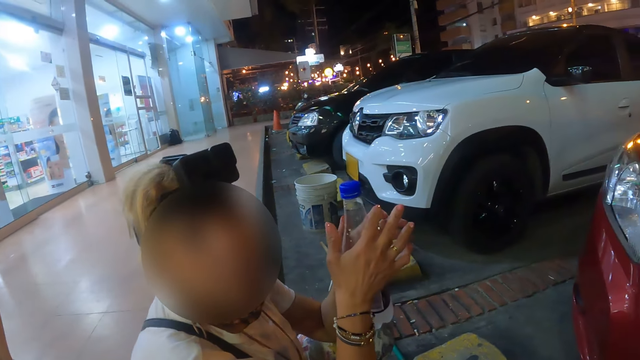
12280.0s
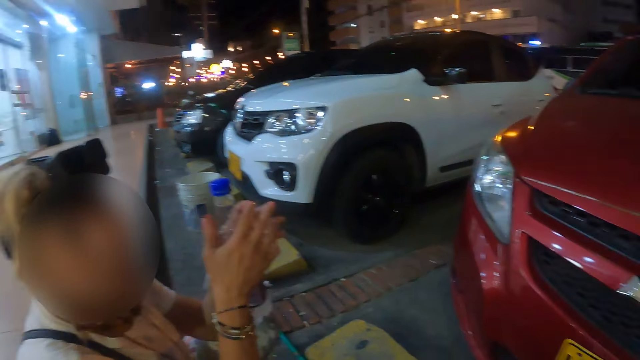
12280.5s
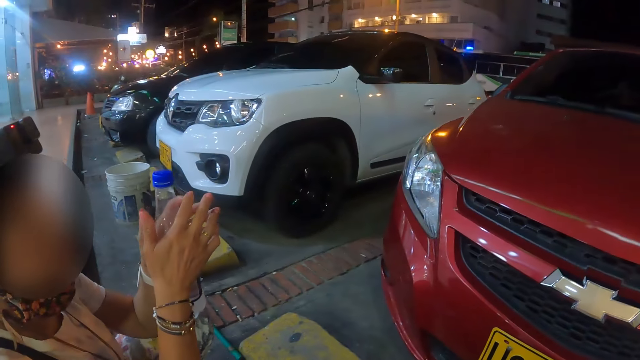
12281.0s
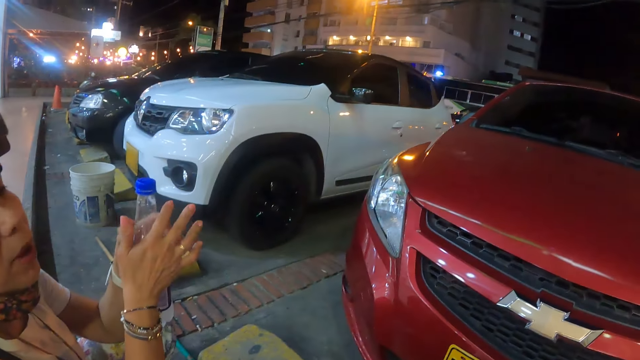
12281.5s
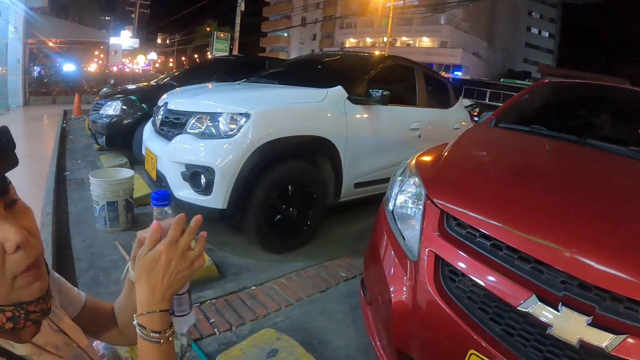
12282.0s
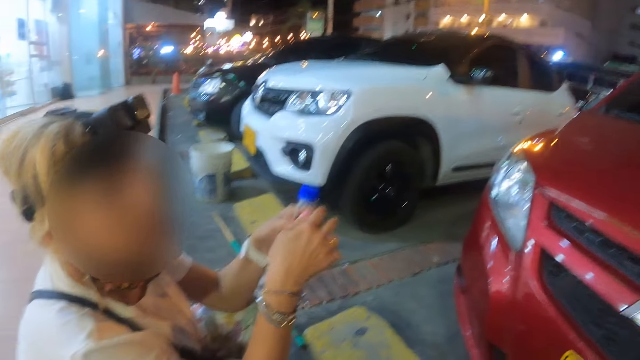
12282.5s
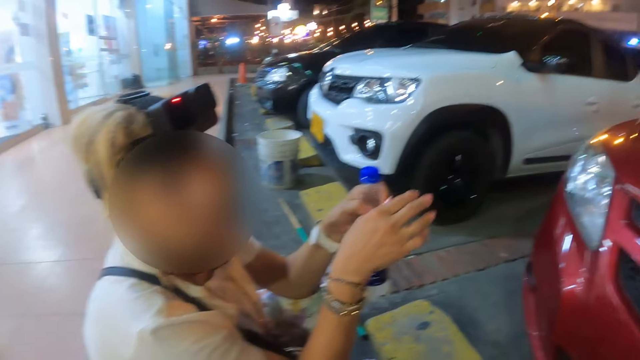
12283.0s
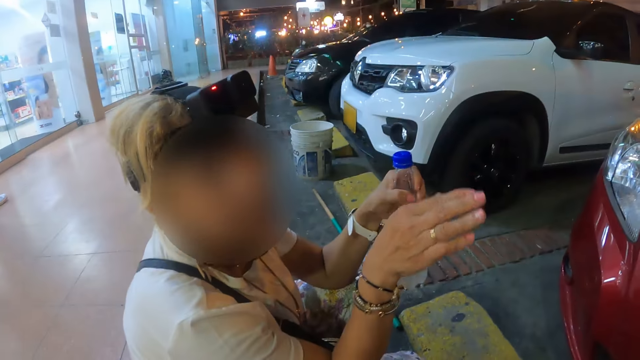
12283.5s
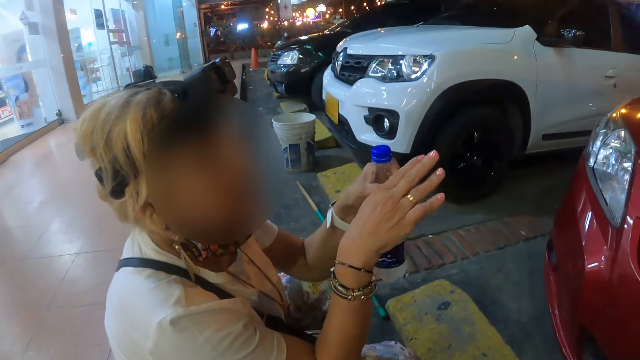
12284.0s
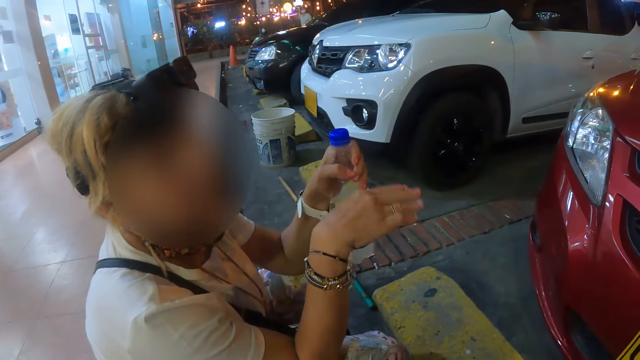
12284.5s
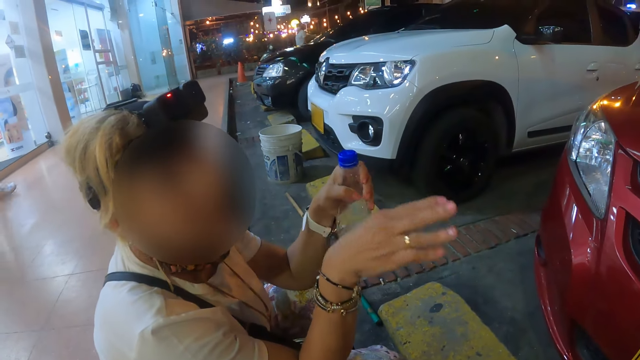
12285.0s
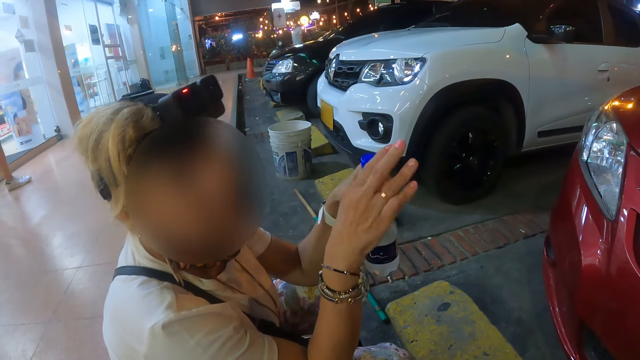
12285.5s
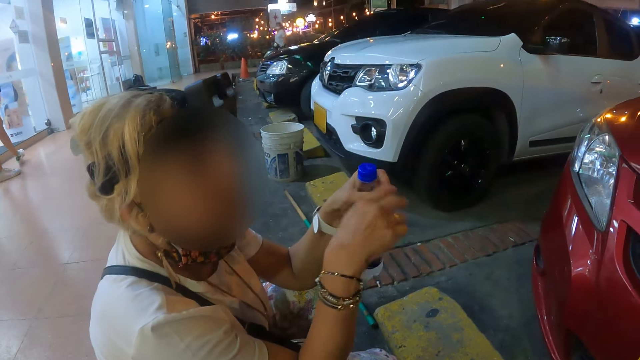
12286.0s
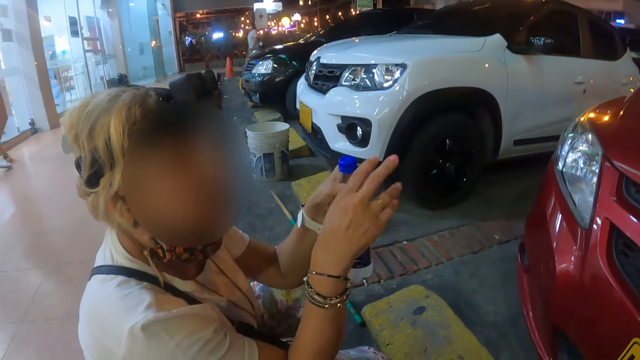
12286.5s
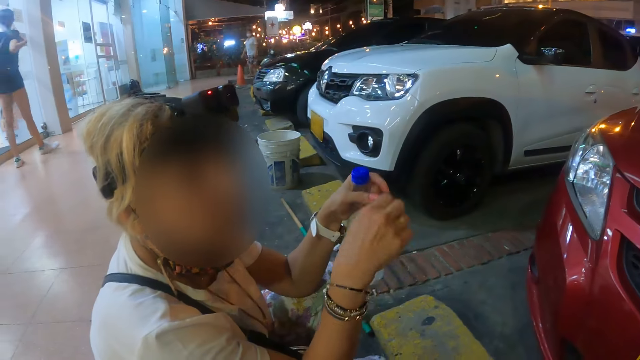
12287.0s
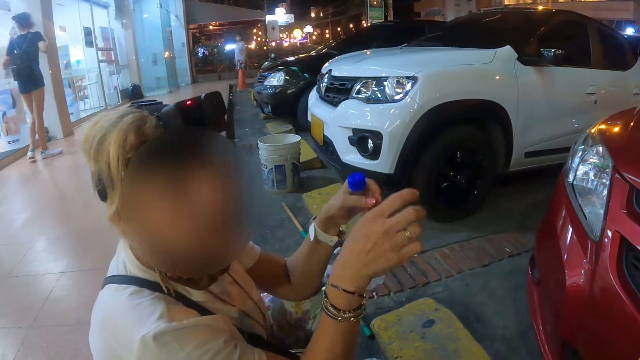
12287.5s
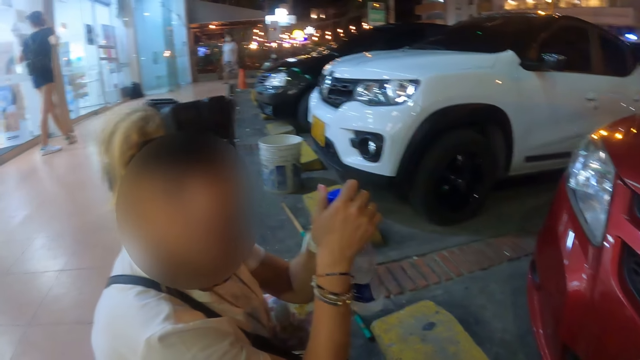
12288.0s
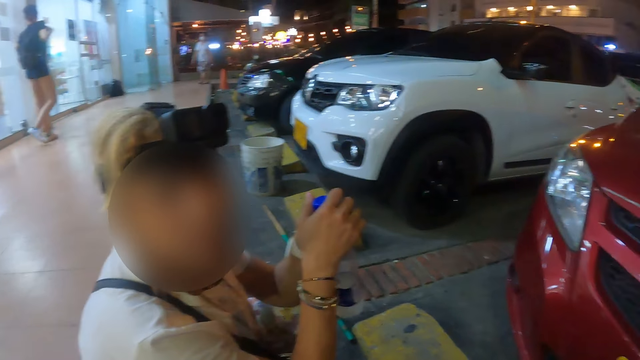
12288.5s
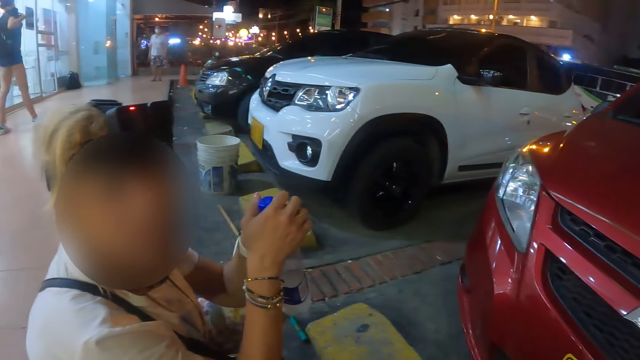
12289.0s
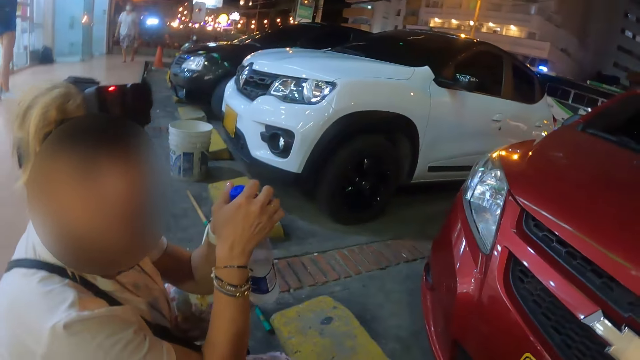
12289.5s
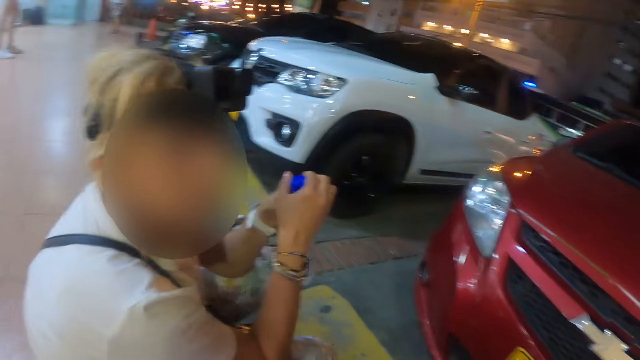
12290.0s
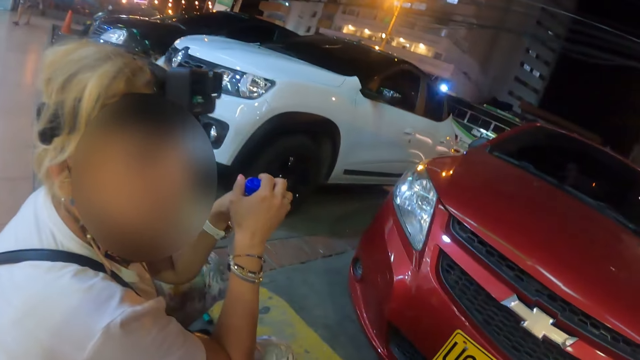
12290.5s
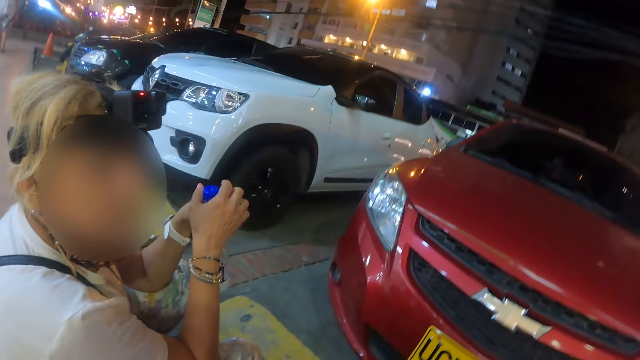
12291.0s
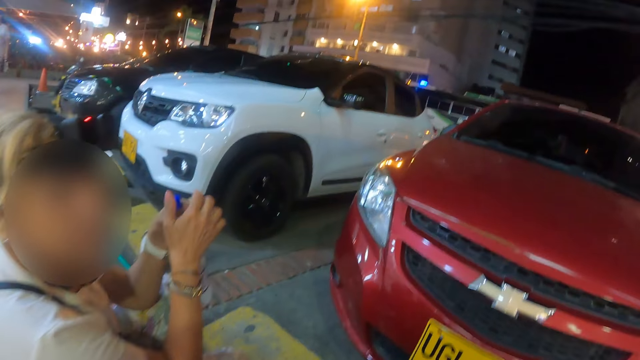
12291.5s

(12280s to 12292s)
A woman does a hand gesture. The woman moves the right hand and interacts with the camera wearer. The woman holds the bottle with both hands and looks at the camera wearer. The camera wearer looks at the woman.

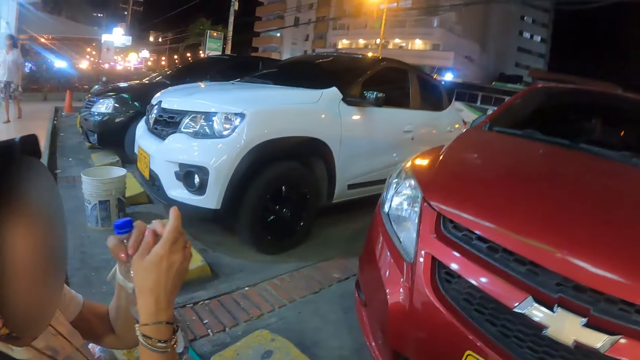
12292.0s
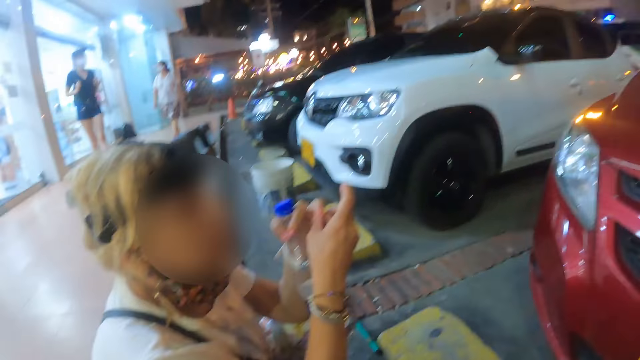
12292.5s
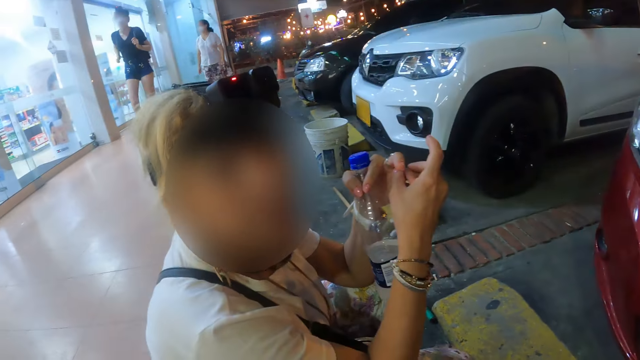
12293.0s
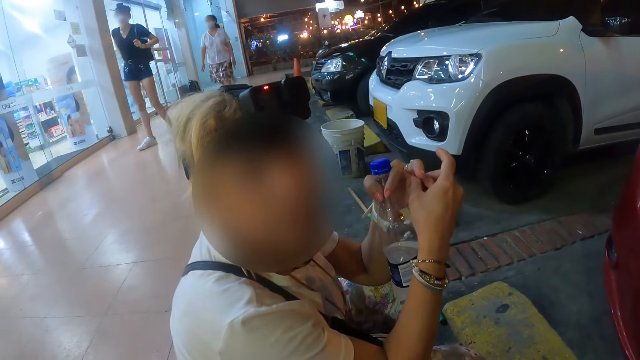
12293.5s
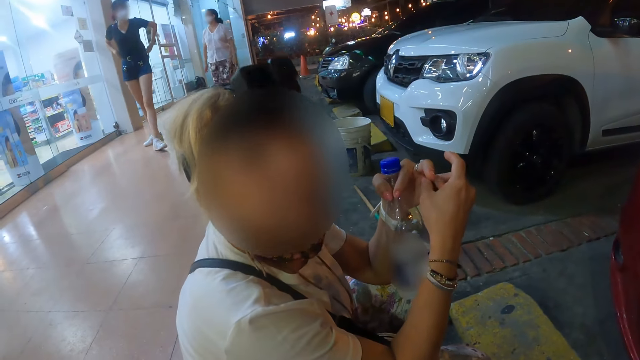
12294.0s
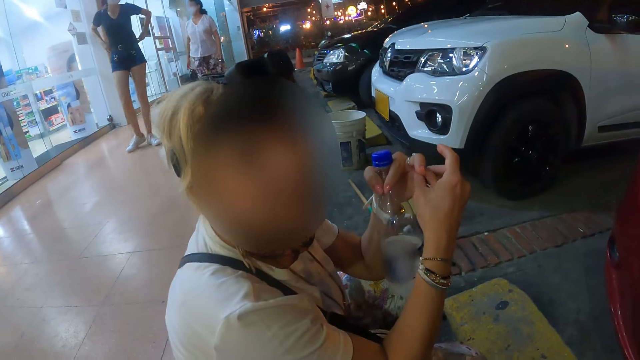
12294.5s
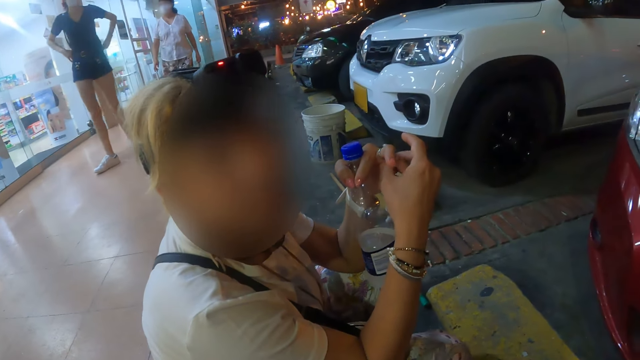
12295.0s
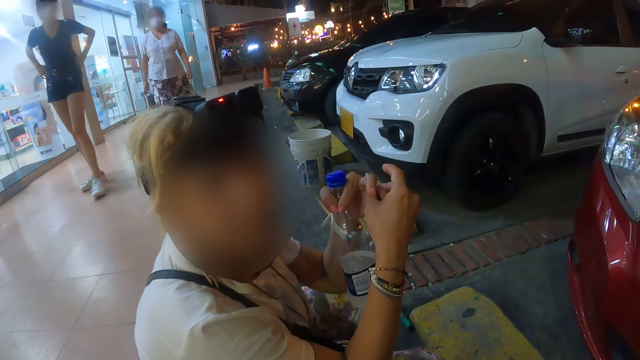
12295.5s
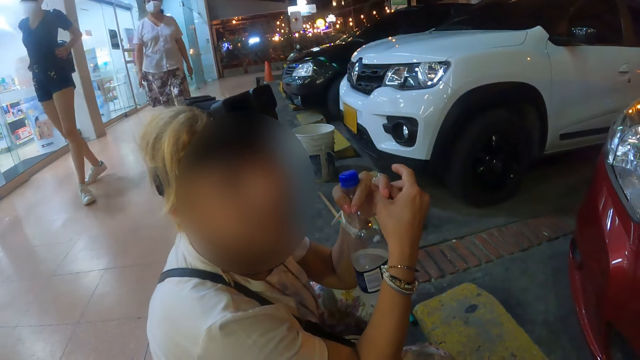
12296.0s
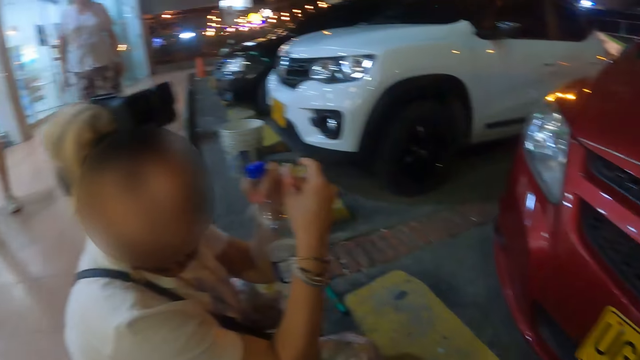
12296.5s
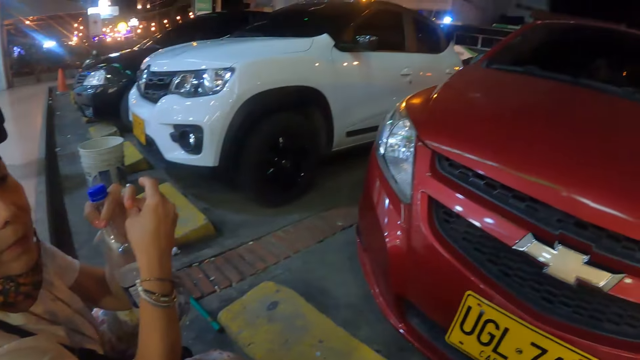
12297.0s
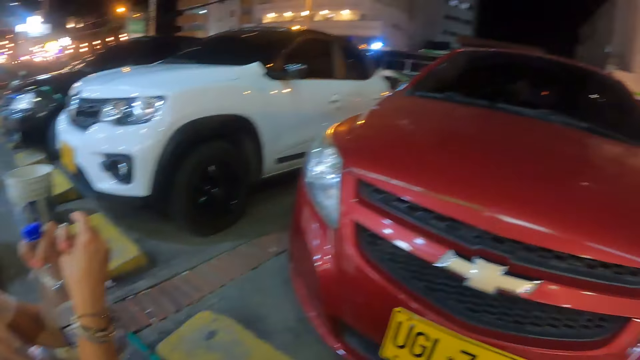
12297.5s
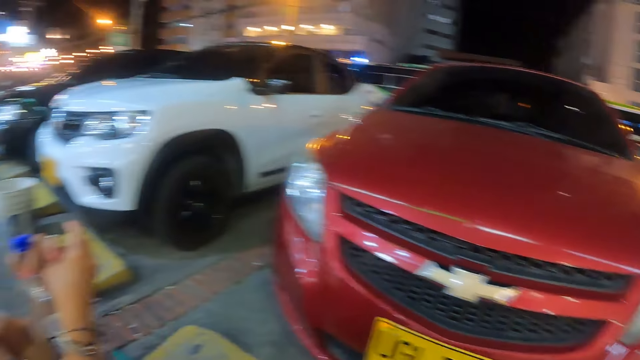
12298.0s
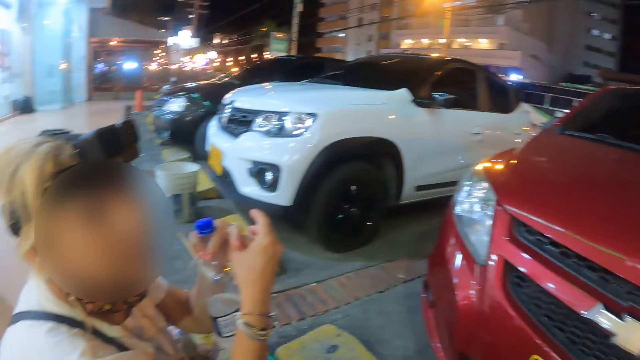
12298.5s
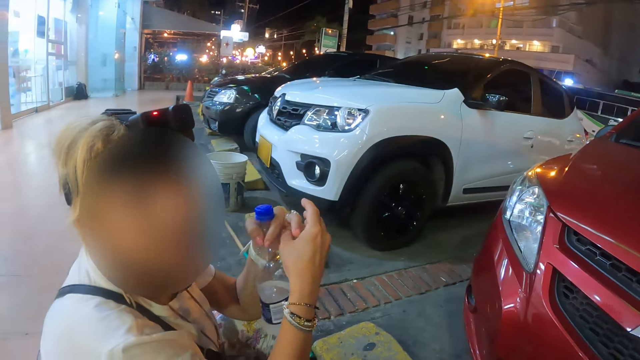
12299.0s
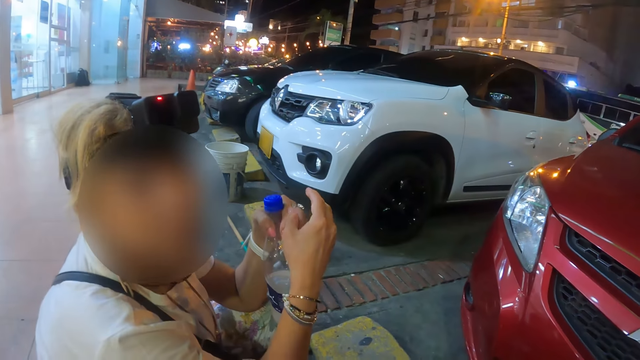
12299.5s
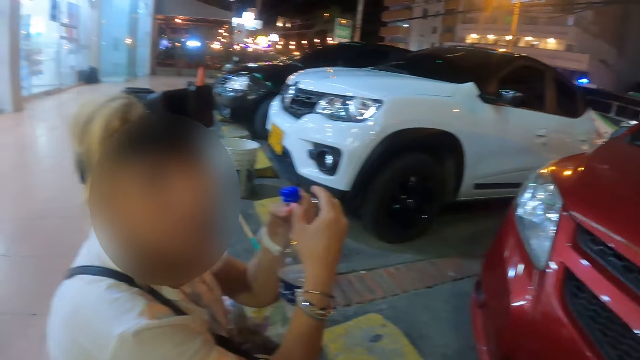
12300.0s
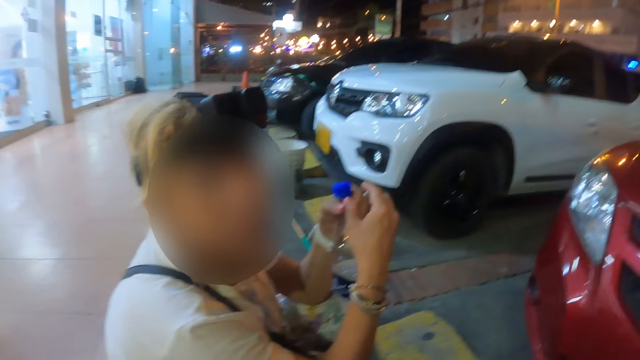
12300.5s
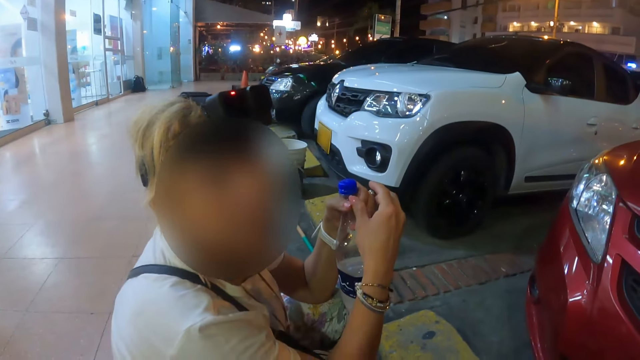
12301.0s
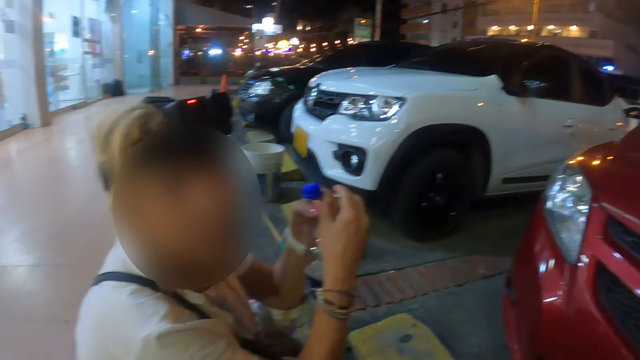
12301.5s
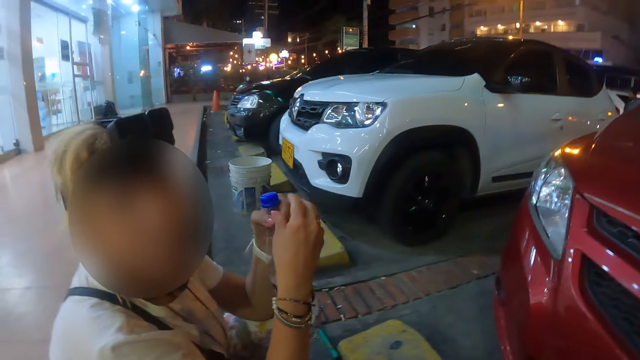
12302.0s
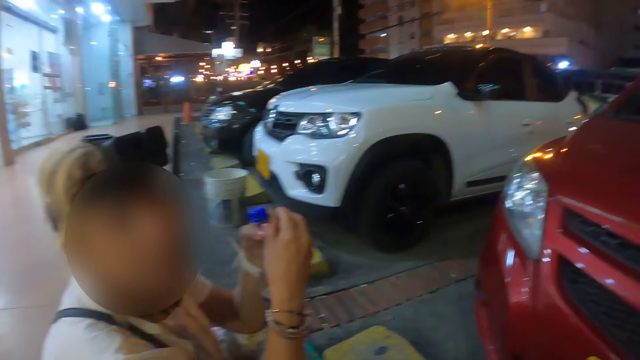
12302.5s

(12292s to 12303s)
A woman nods her head. The woman moves the ring on the finger with the right fingers and interacts with the camera wearer. The camera wearer looks around the area. They look at the woman. The woman interacts with the camera wearer.
